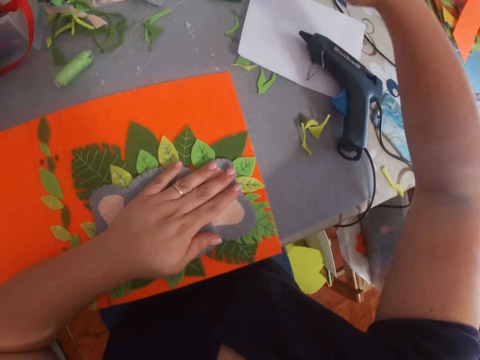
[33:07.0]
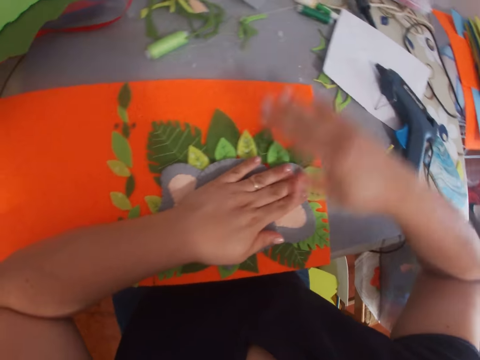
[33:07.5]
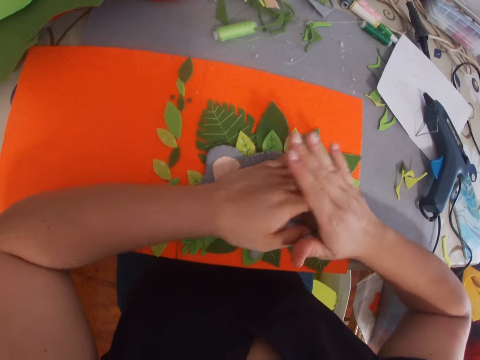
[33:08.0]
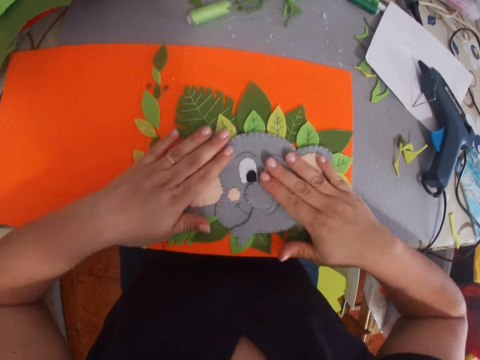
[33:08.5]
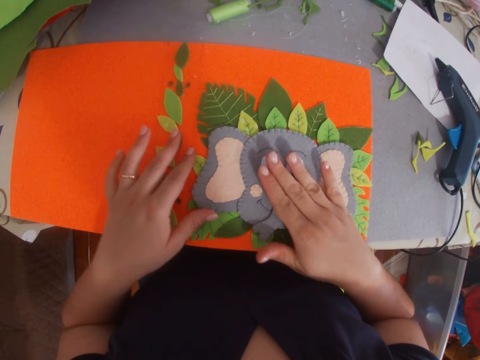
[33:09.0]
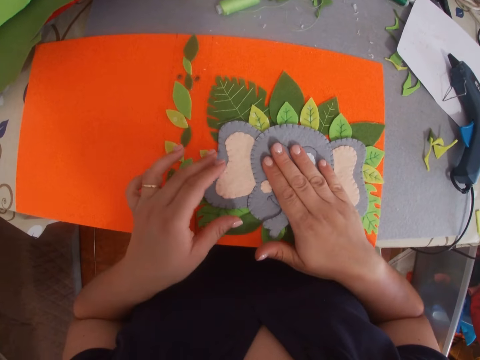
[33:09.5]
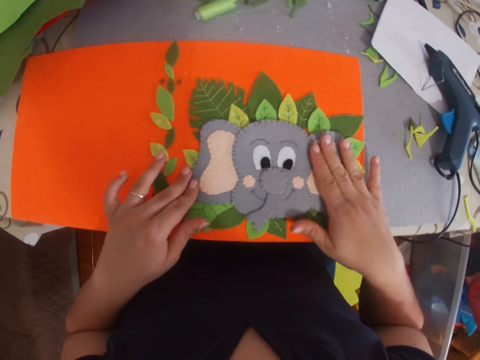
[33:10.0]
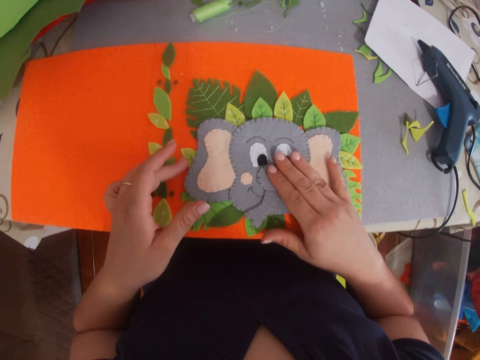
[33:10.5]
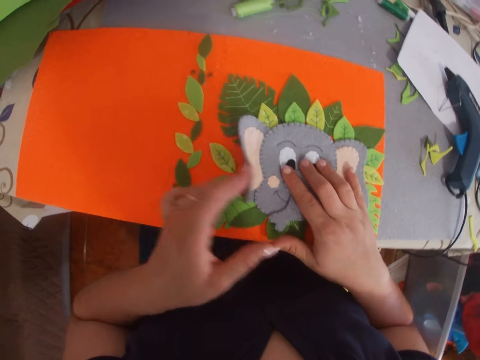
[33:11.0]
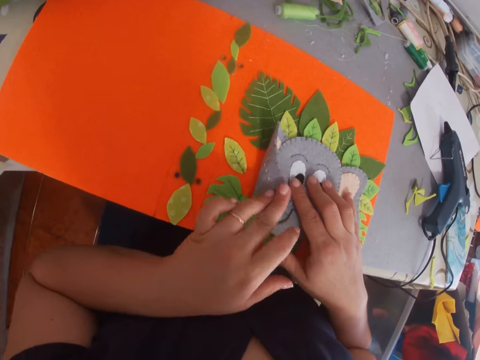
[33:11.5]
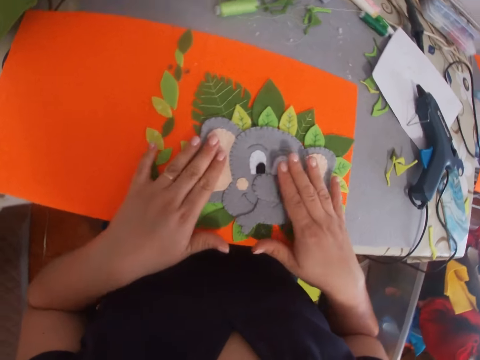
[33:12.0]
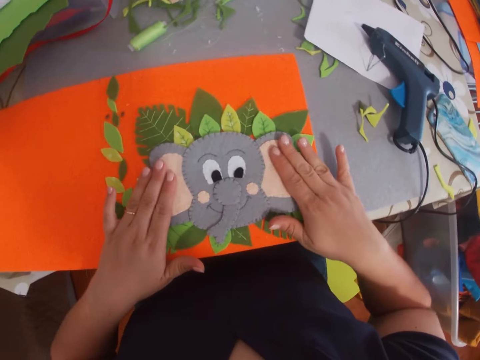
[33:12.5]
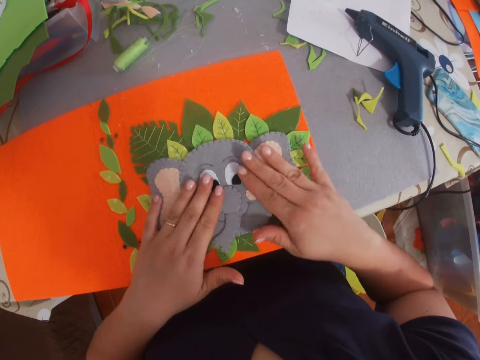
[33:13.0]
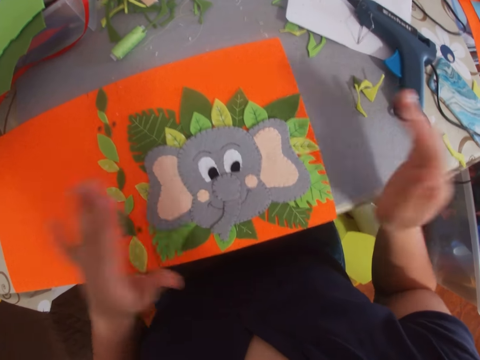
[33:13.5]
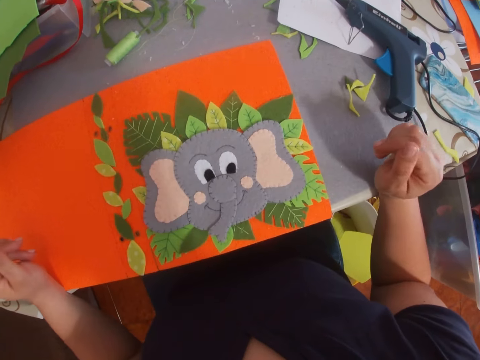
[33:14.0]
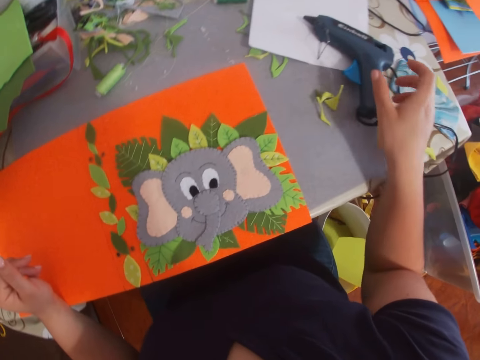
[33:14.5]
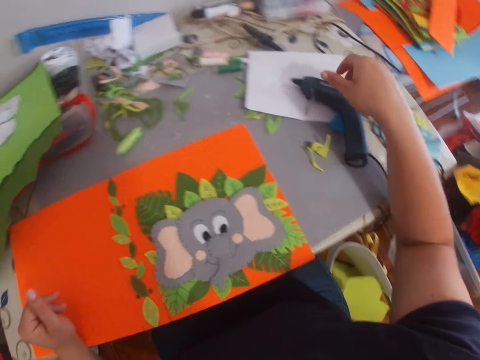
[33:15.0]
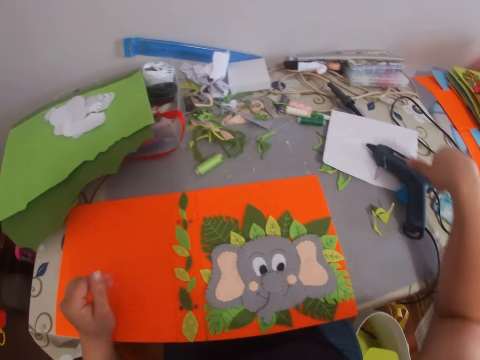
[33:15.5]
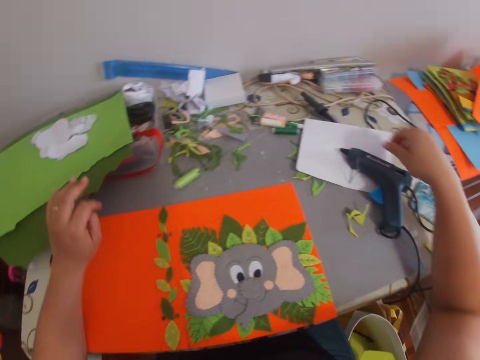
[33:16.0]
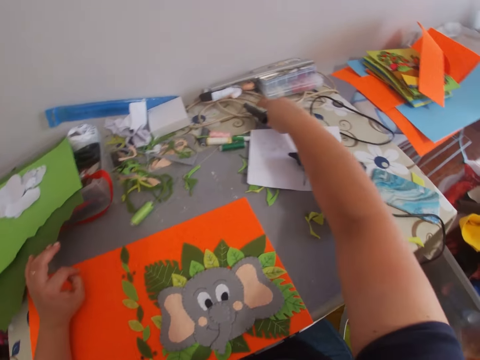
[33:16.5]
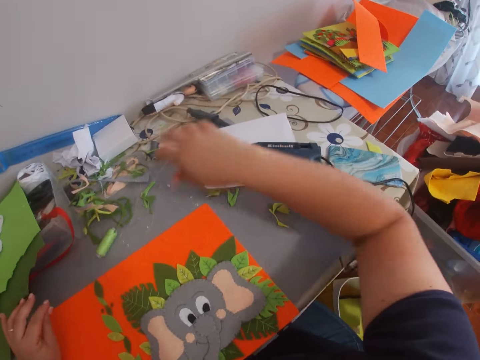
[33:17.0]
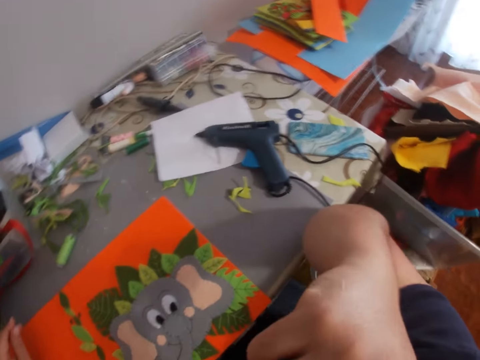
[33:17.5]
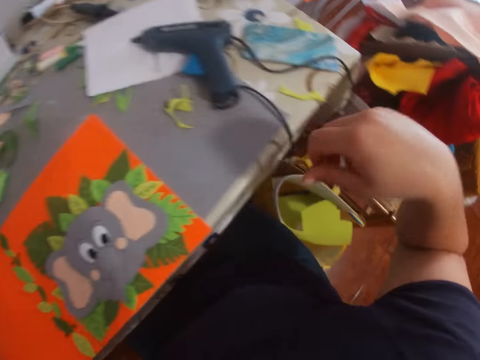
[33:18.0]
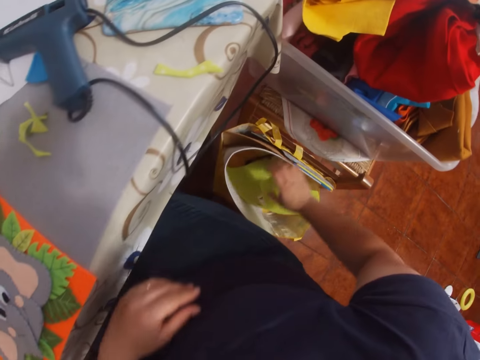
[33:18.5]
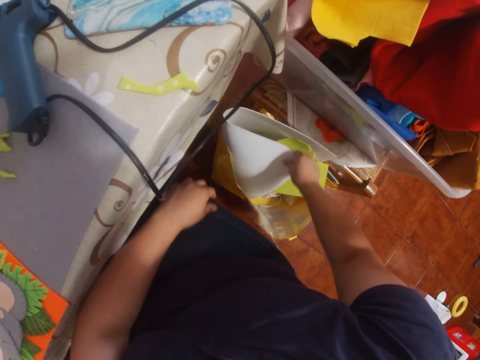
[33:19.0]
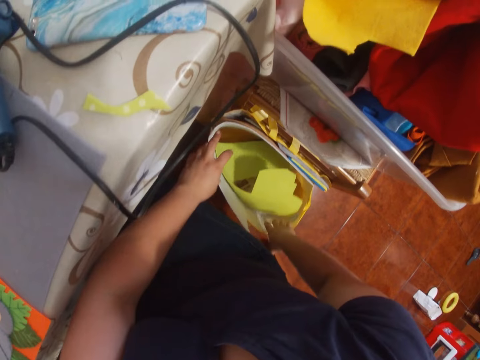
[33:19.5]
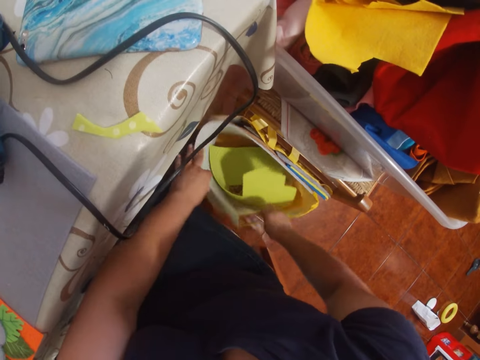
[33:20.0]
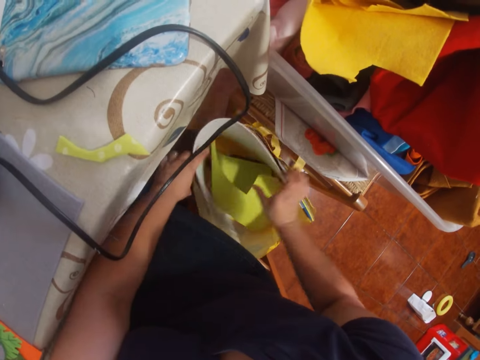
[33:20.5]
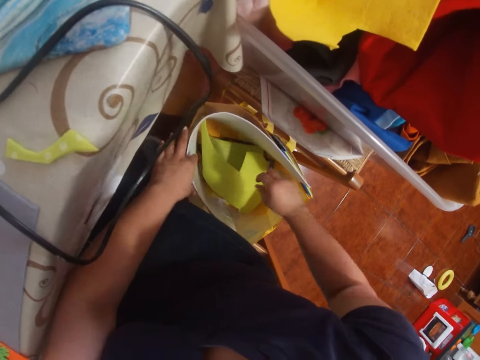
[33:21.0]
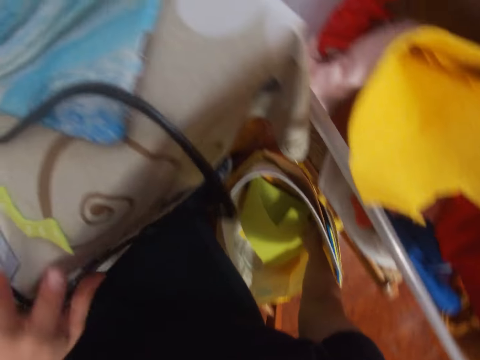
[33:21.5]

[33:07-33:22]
The camera wearer presses the decorated paper on the other piece of paper. They put a hand on the craft material, move part of the craft material, and press the craft materials with hands. They search for something, move a hand, and move papers in a shopping bag.

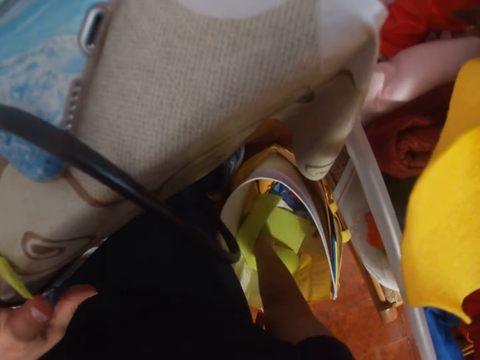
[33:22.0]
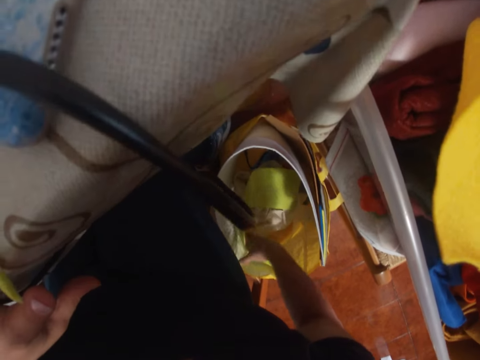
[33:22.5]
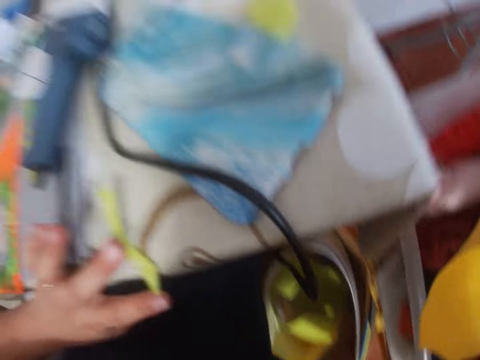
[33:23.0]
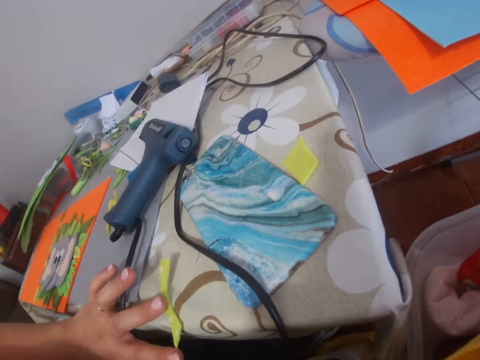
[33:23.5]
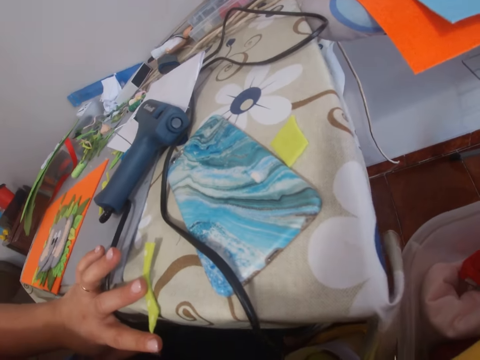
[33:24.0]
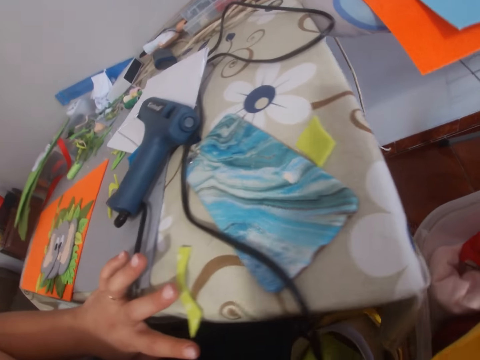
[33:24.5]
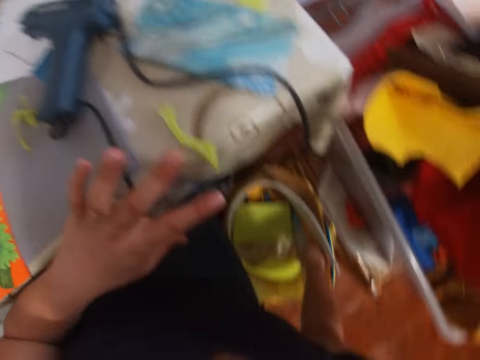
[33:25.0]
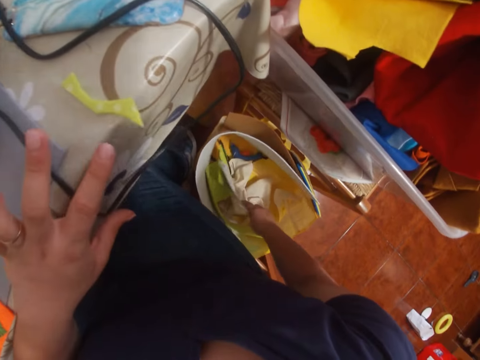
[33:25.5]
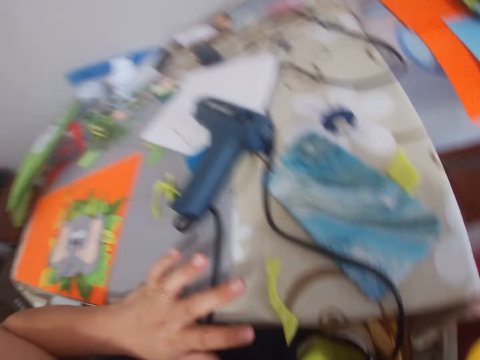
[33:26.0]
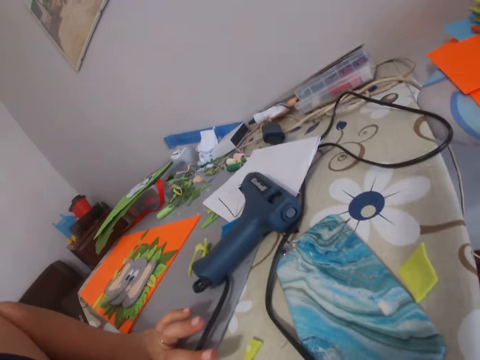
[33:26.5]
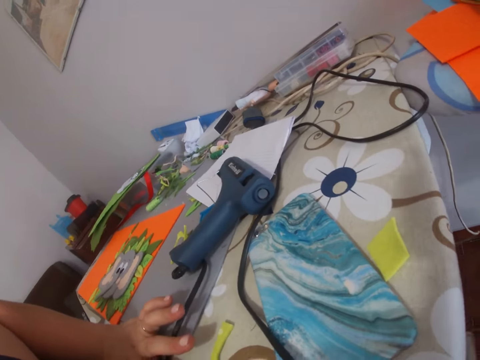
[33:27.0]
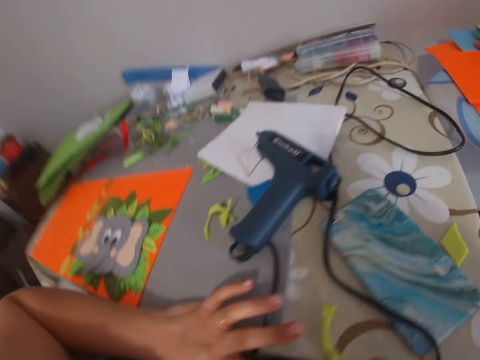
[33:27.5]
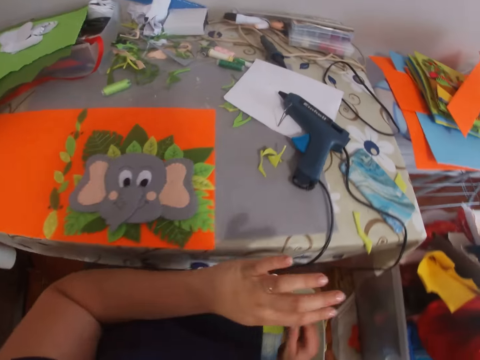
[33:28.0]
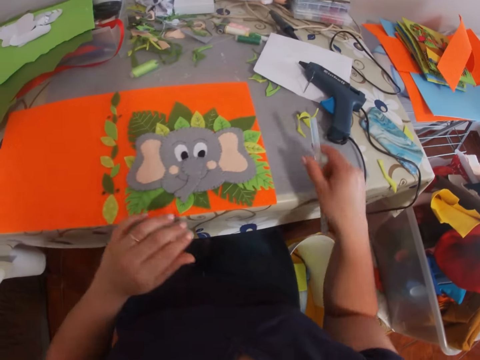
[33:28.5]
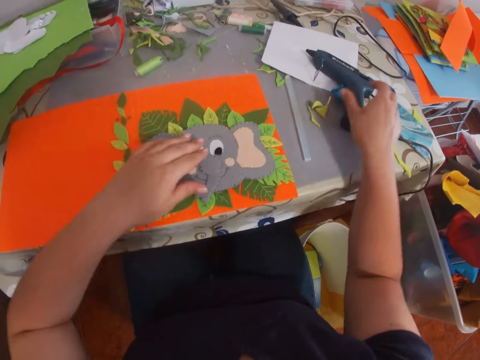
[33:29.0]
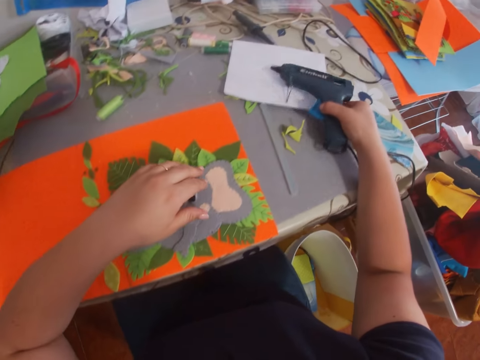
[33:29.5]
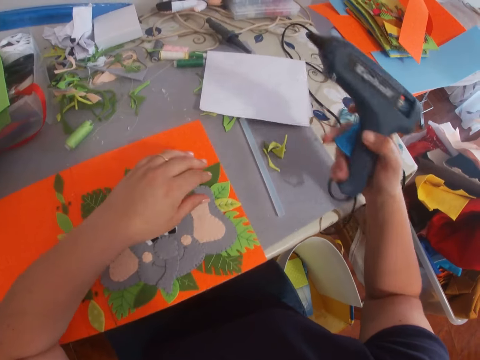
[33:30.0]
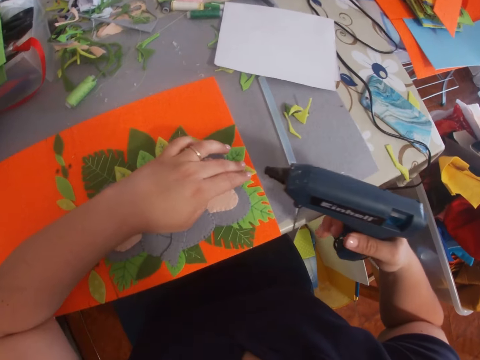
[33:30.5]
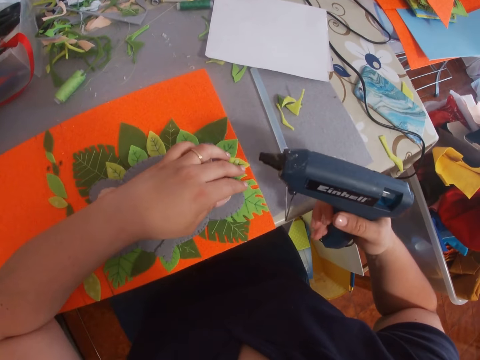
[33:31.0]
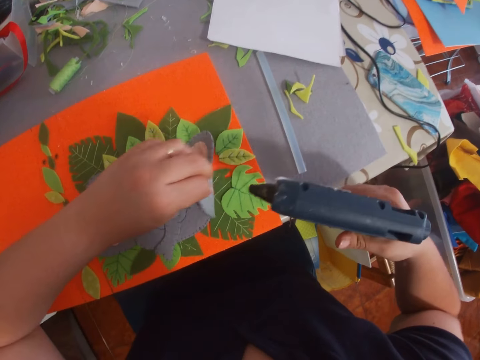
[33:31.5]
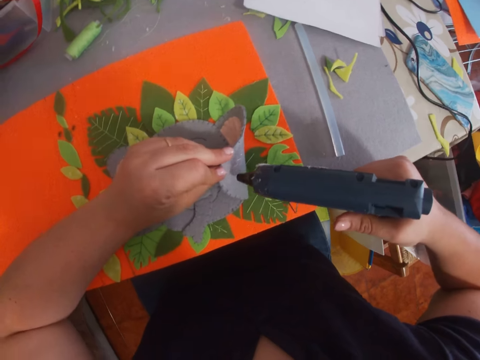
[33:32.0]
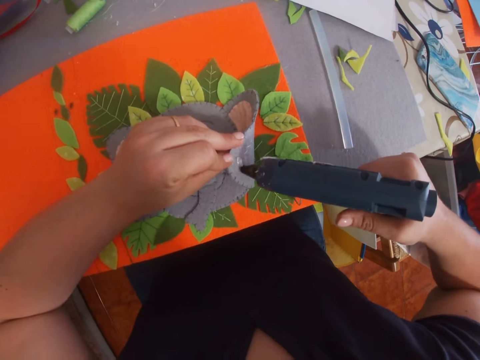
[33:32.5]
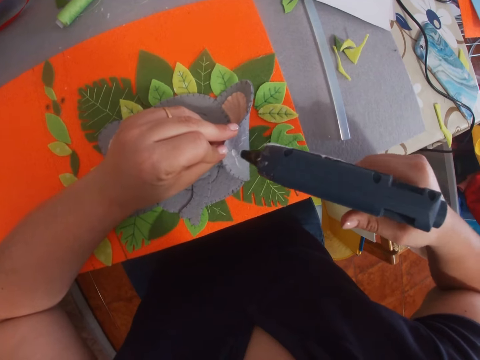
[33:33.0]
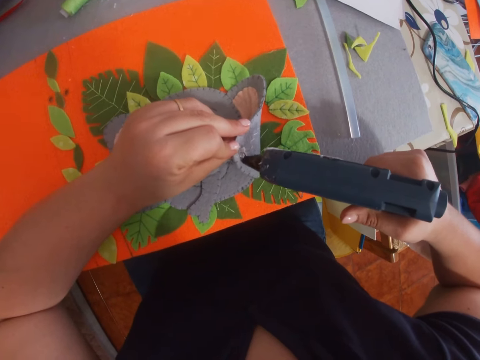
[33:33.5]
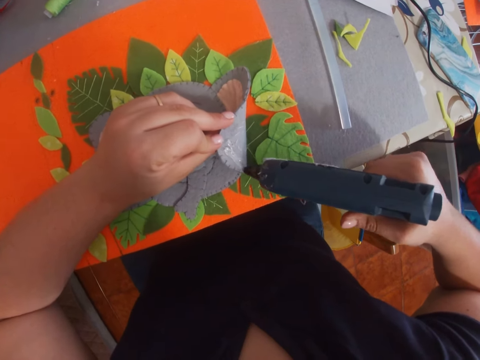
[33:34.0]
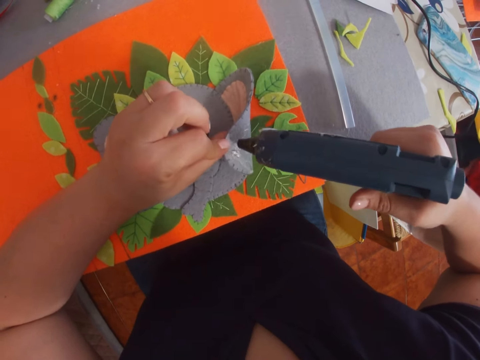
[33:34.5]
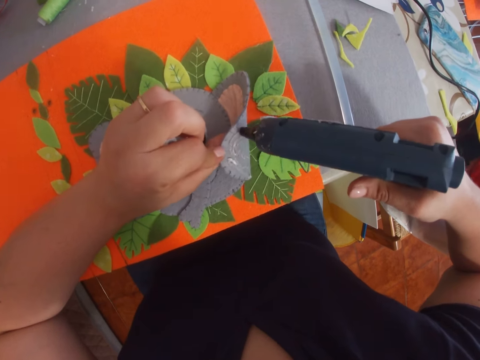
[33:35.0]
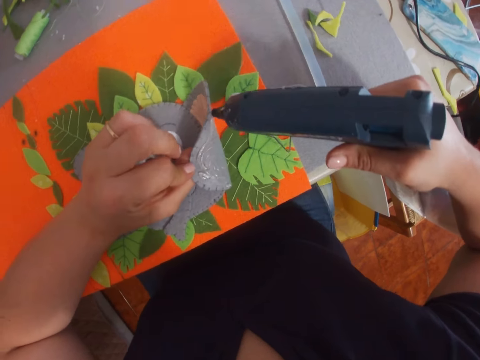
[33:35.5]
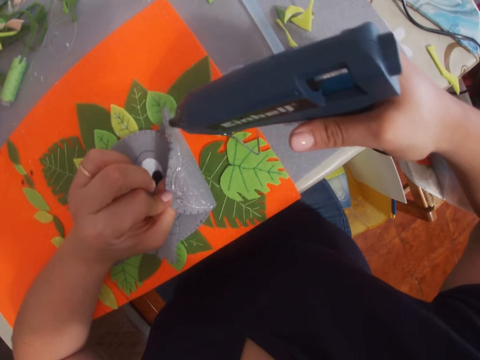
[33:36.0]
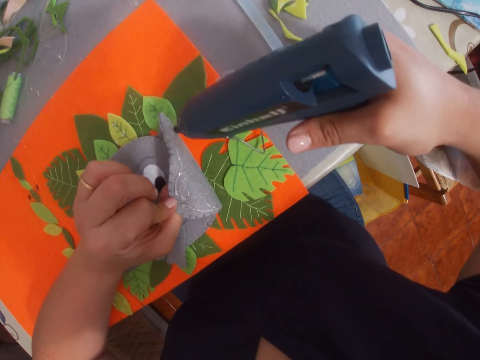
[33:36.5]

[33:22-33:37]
The camera wearer puts a hand on a table. They place a glue stick or pipe on the table. They pick the glue gun from the table. They apply the glue on the decorated paper.
